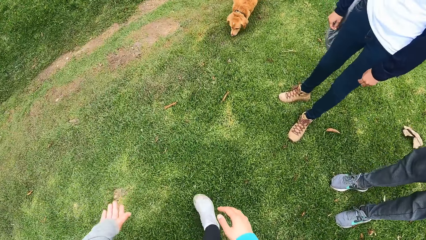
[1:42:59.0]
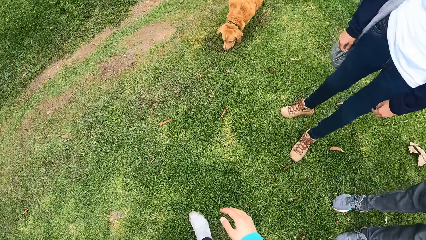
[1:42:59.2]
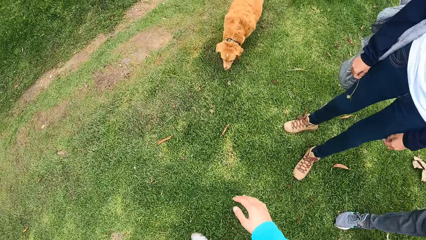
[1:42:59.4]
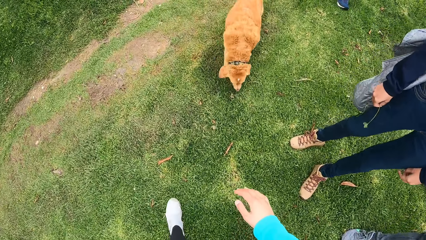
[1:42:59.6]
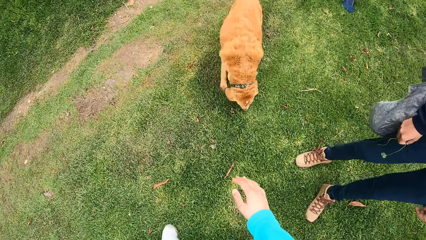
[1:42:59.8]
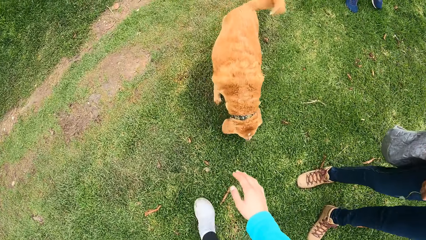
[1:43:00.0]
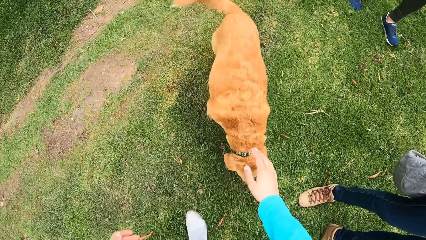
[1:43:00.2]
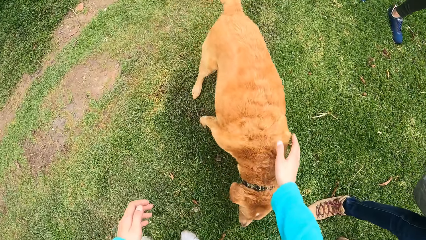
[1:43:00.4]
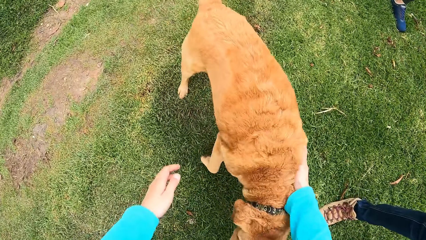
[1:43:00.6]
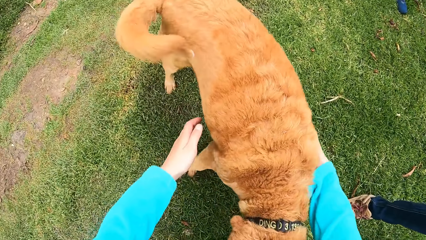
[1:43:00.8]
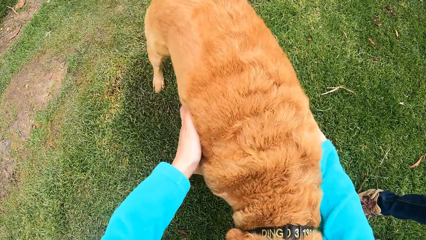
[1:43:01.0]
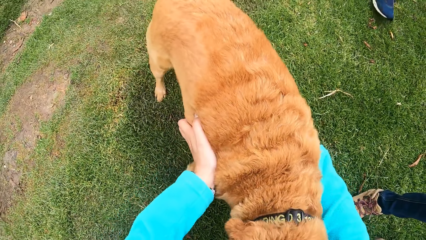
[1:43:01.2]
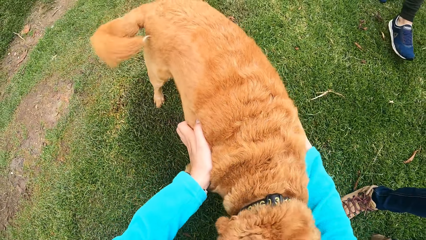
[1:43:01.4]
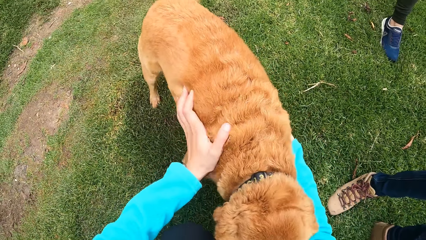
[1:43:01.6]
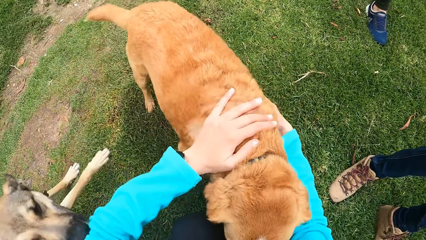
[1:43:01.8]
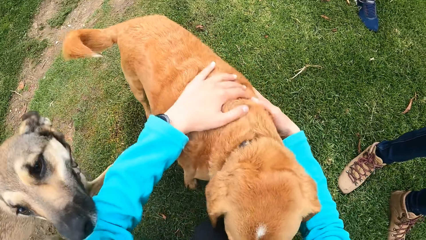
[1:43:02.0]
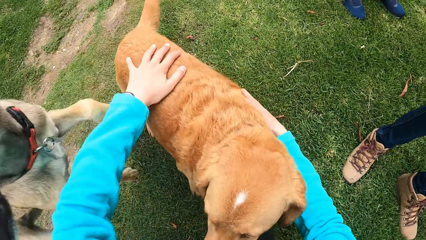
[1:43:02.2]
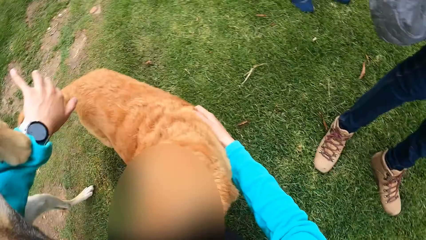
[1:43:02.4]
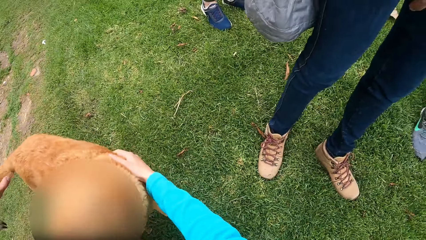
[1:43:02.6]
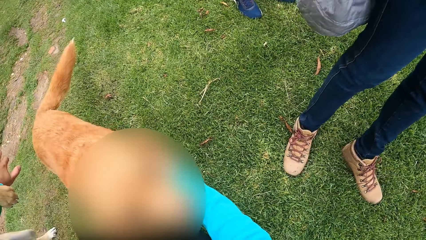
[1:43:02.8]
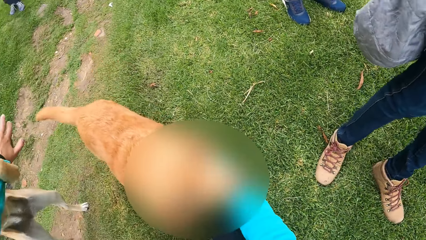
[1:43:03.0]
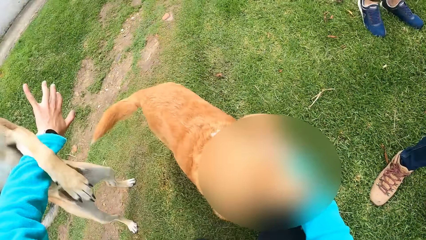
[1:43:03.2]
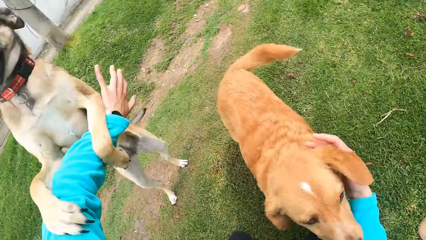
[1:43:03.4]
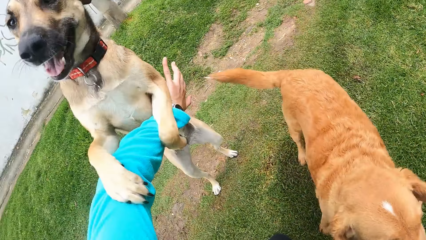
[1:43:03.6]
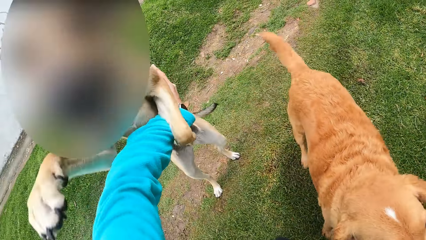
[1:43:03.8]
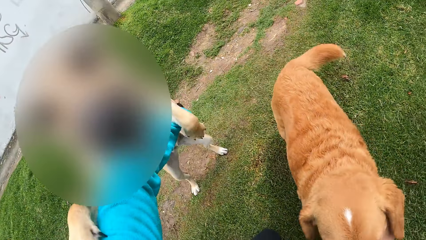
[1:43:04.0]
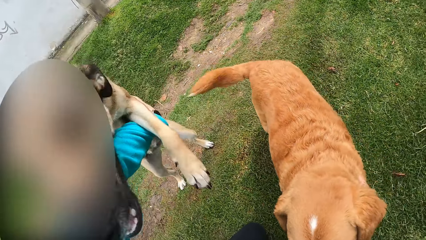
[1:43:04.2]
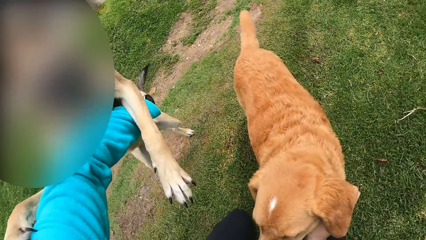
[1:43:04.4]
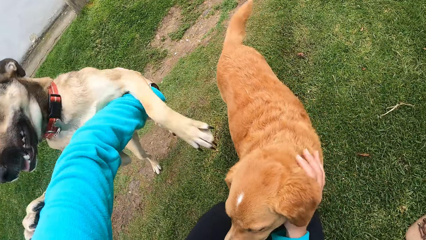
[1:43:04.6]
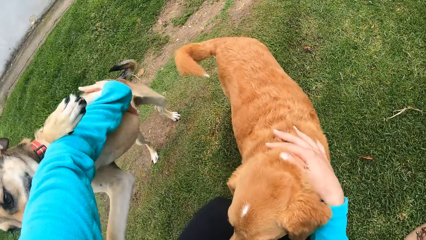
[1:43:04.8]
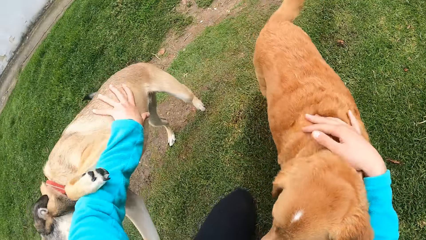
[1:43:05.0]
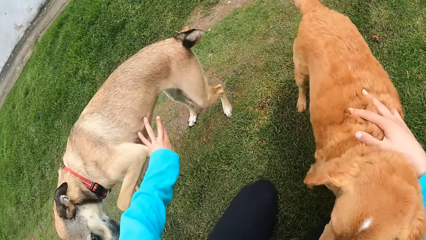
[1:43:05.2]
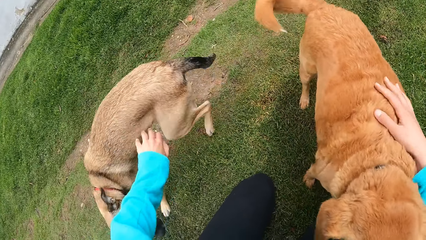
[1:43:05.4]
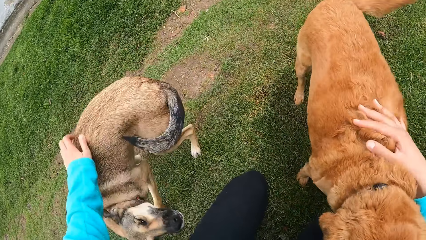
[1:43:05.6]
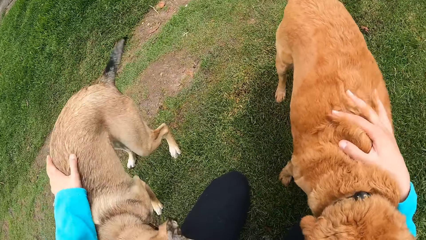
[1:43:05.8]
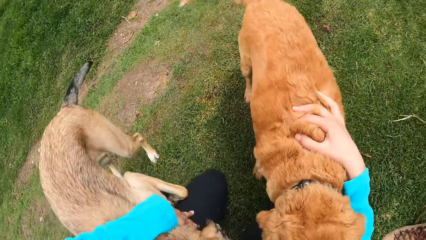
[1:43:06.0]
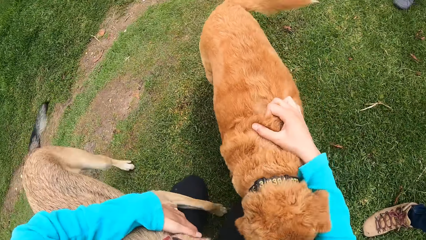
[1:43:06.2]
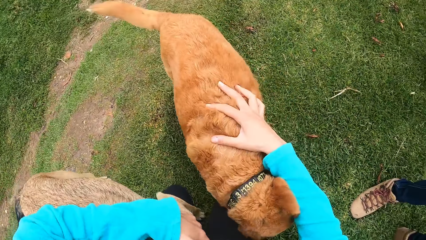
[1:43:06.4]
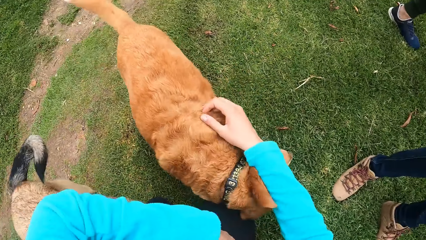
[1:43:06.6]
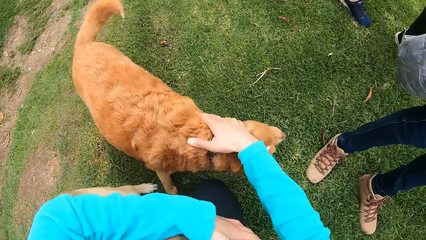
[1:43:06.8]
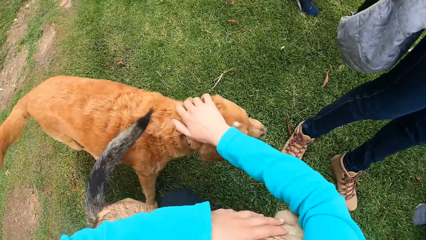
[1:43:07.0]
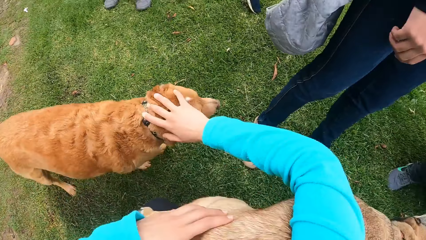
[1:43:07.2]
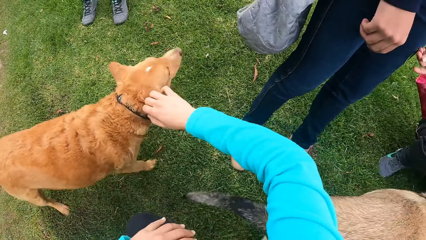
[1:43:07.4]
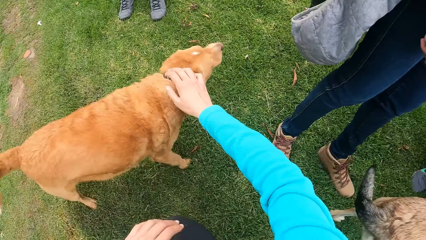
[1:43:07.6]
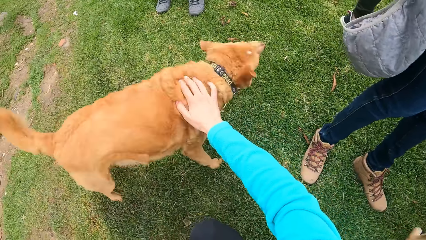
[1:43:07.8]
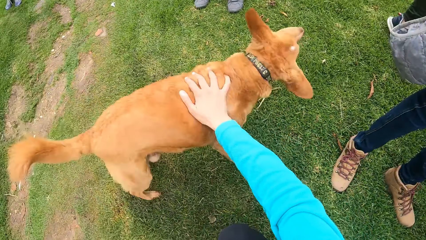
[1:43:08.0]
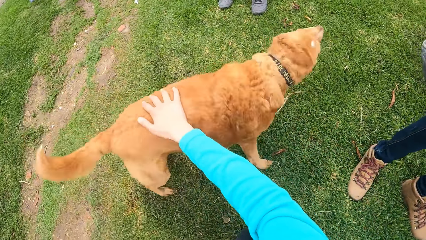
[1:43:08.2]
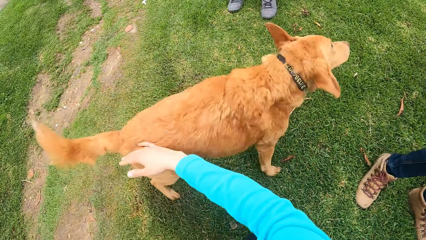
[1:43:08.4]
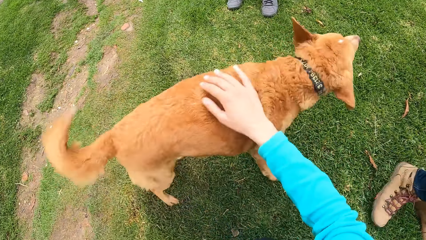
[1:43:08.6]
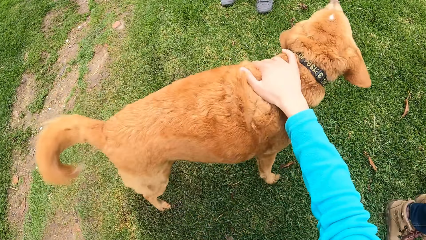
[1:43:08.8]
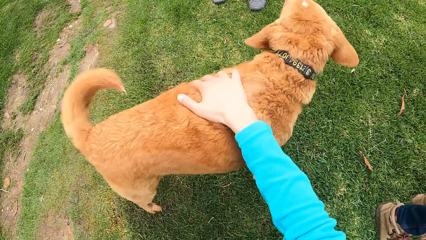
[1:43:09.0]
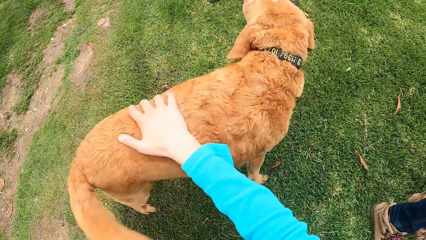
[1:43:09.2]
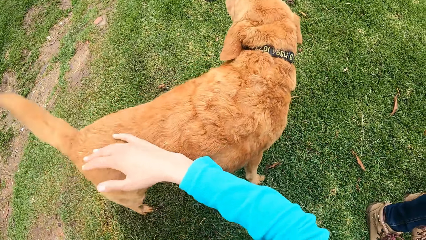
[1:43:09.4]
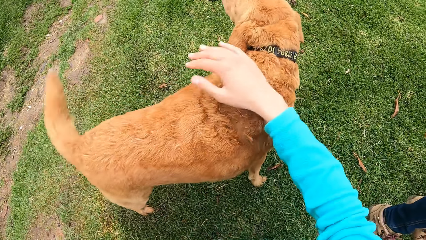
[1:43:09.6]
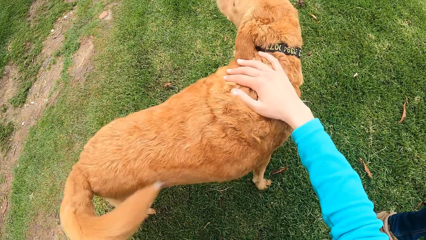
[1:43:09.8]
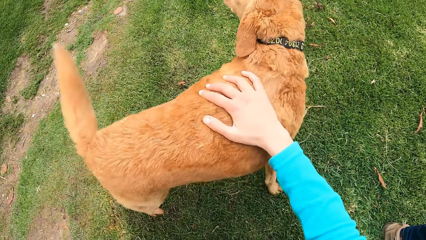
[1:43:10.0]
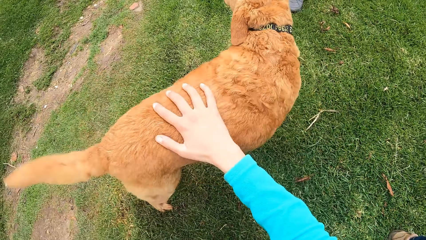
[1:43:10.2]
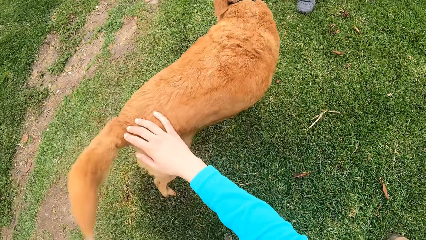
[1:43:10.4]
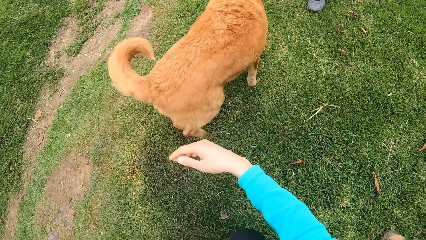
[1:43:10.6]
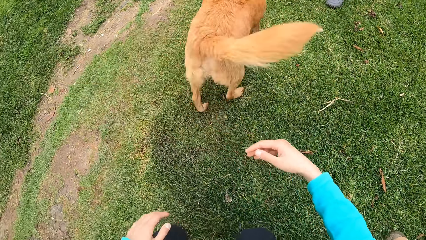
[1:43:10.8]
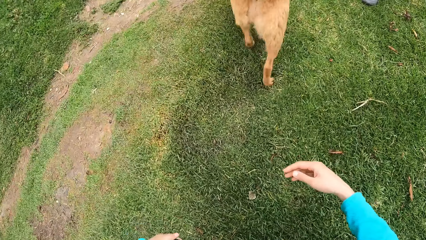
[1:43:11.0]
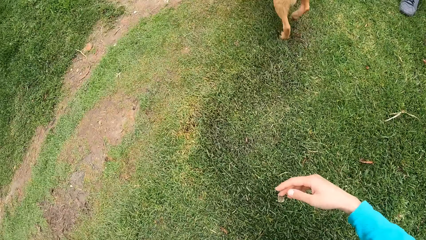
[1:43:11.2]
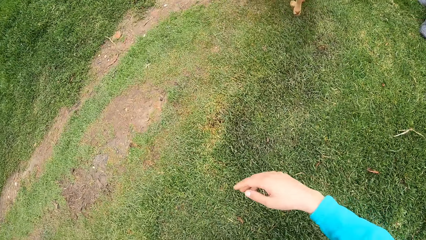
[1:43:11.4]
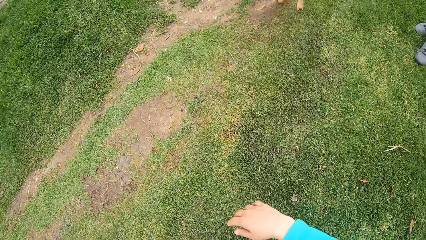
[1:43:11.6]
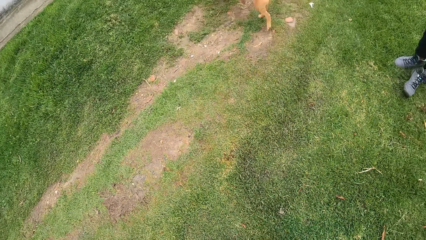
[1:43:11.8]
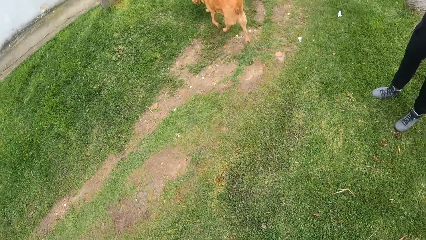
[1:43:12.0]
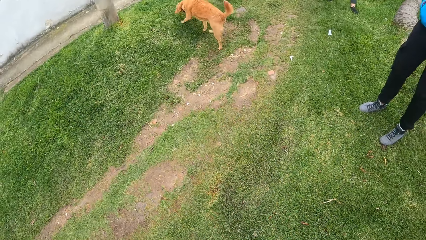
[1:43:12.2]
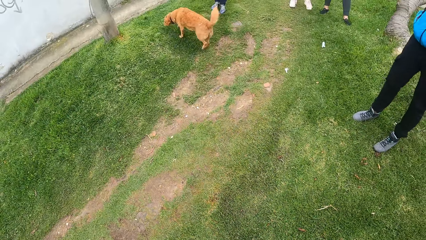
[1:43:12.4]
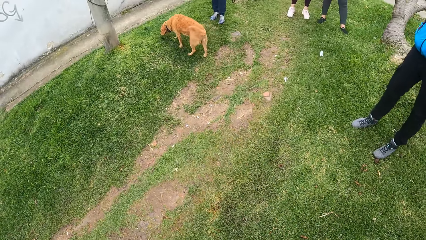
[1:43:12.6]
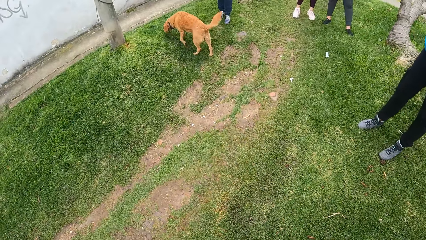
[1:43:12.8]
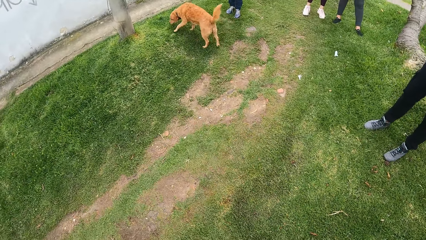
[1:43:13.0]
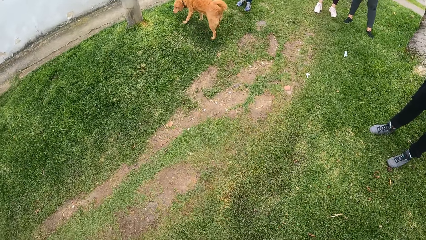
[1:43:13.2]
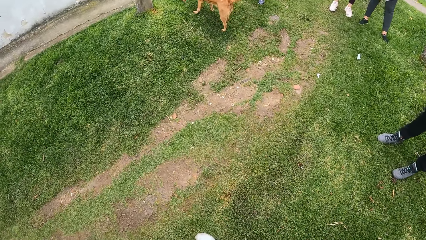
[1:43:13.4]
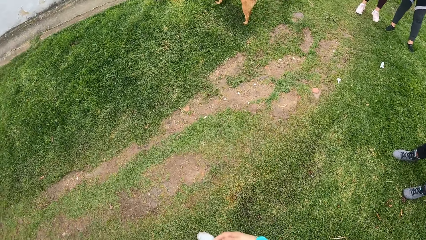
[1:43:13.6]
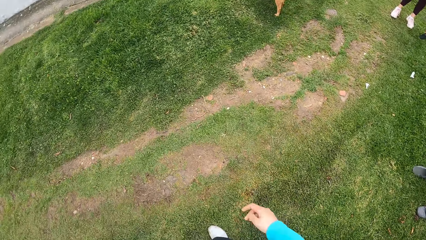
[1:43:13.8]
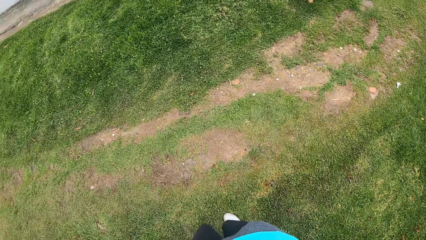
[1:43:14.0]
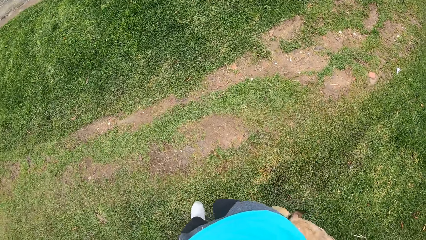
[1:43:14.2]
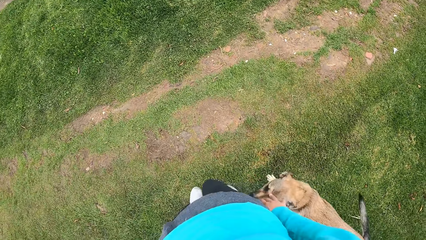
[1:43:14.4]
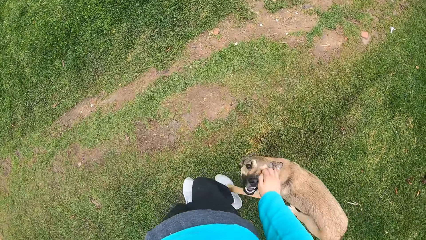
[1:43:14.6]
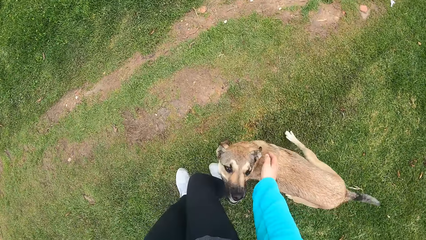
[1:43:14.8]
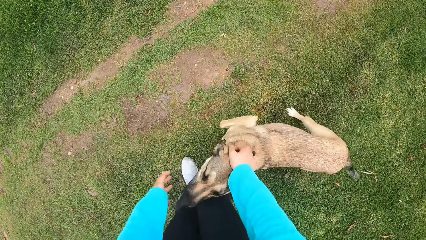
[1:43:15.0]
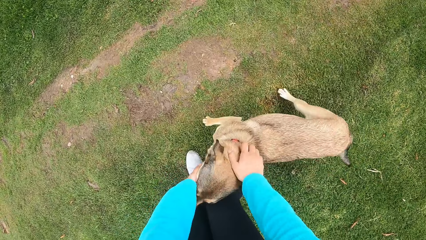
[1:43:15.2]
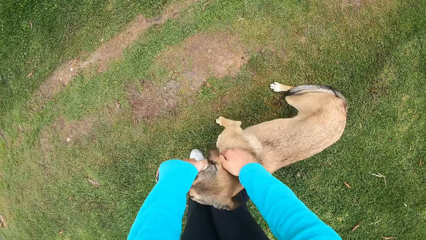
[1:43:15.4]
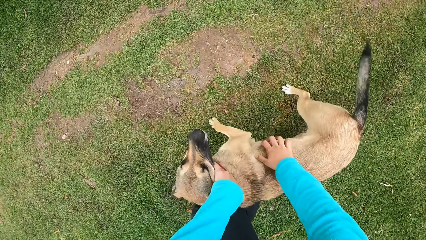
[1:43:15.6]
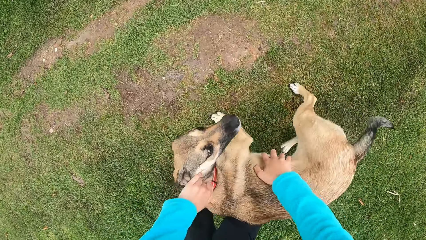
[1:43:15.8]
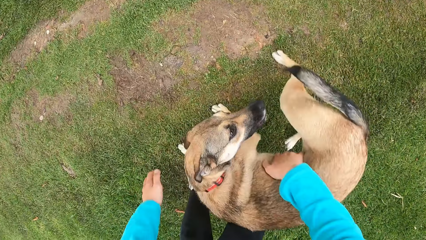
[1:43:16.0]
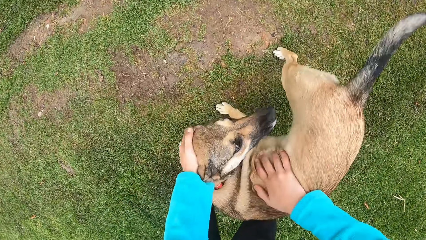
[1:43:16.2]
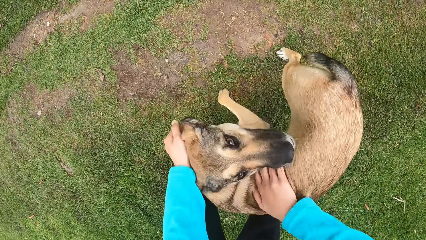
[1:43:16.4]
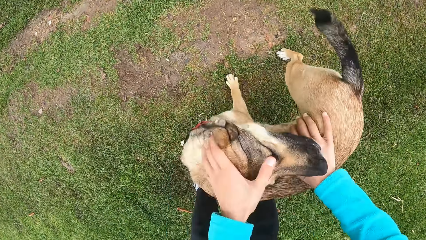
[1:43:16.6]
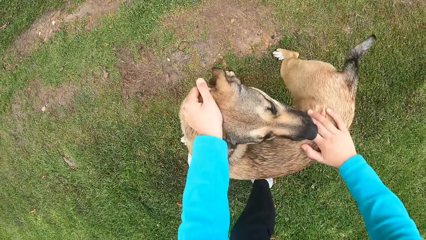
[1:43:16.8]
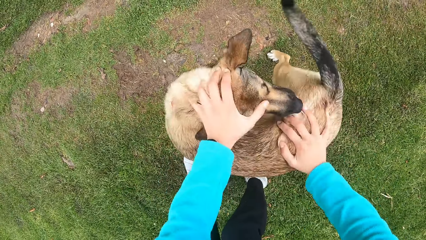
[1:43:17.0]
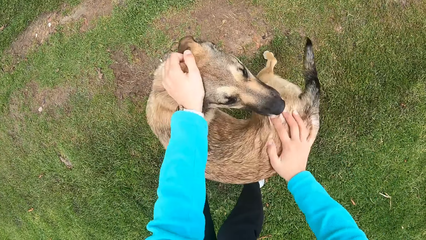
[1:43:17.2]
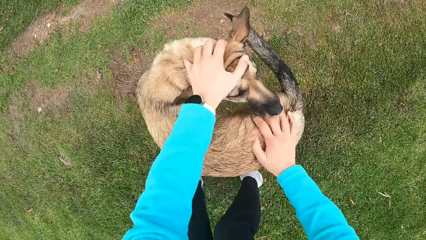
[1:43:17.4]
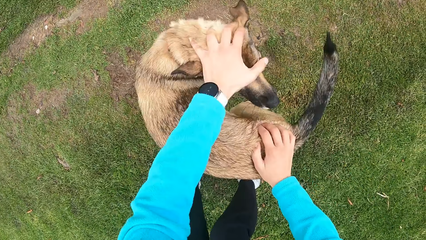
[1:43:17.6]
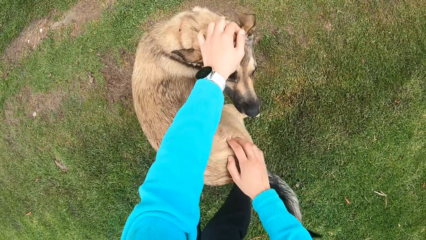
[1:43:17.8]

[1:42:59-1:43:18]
The camera wearer plays with the dog. They pet dogs. Another dog plays with the camera wearer. The camera wearer pets a dog.
